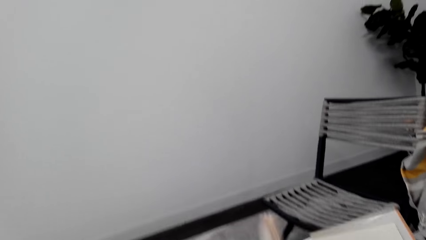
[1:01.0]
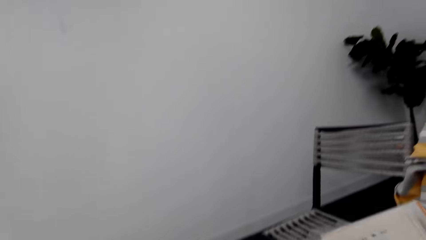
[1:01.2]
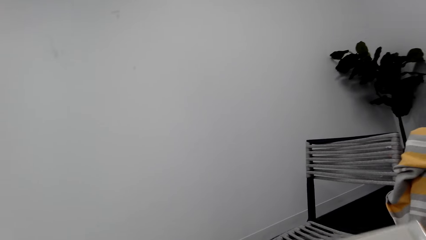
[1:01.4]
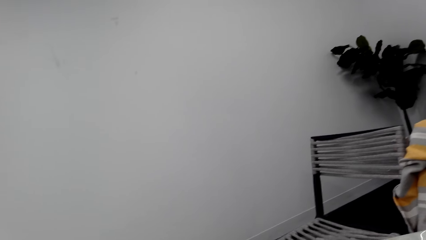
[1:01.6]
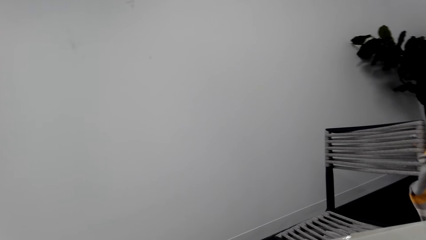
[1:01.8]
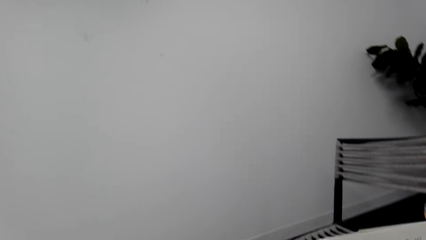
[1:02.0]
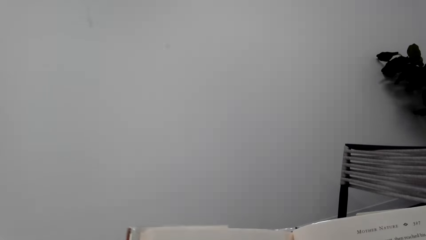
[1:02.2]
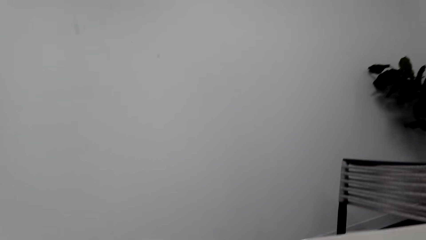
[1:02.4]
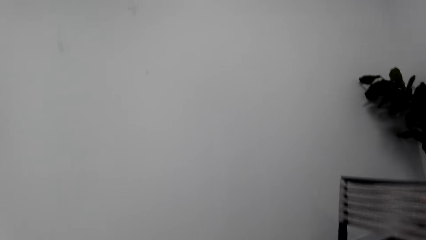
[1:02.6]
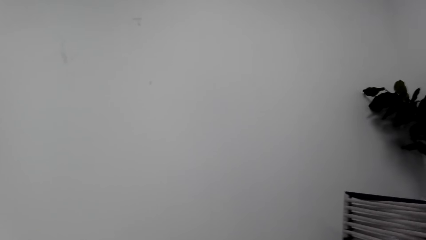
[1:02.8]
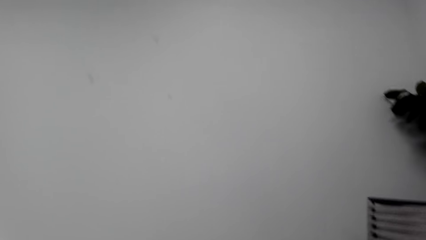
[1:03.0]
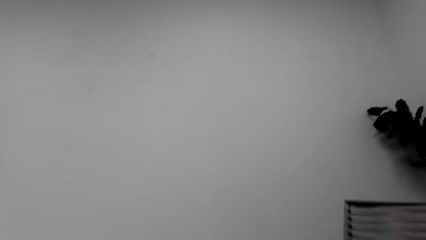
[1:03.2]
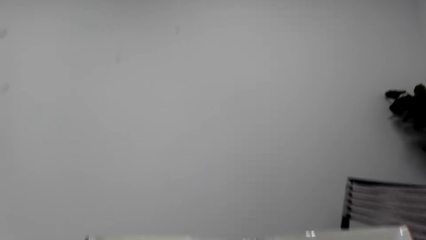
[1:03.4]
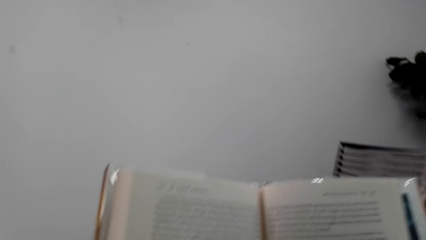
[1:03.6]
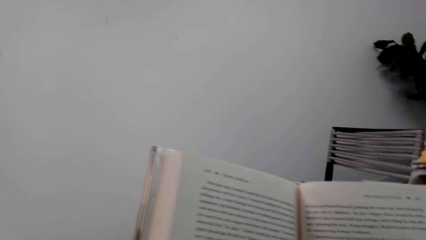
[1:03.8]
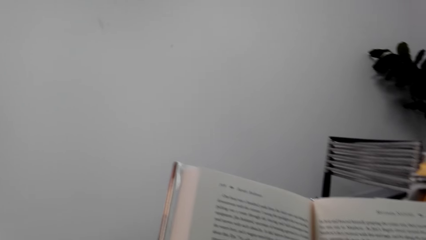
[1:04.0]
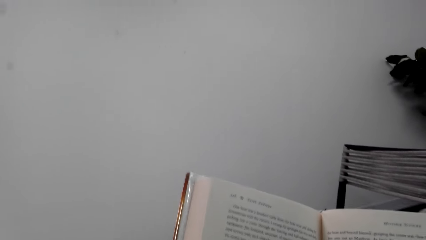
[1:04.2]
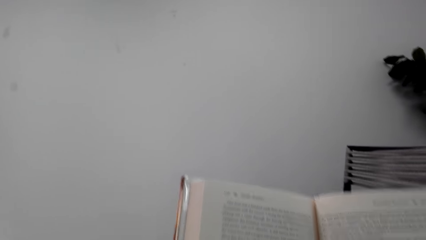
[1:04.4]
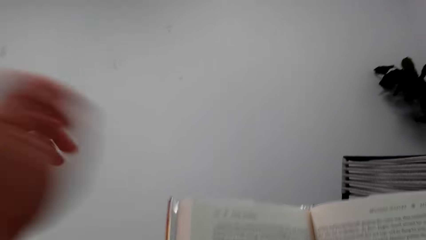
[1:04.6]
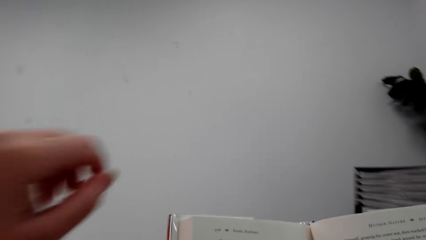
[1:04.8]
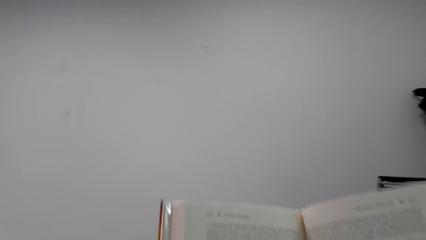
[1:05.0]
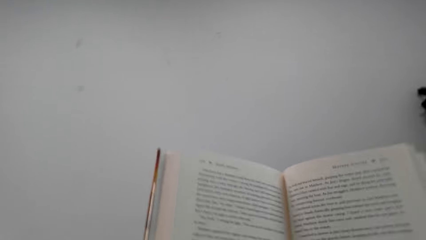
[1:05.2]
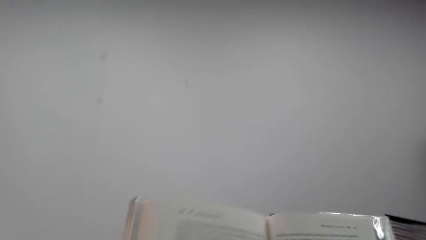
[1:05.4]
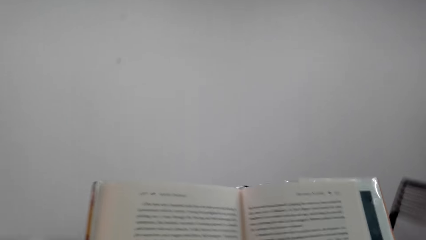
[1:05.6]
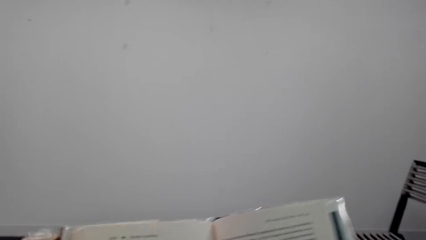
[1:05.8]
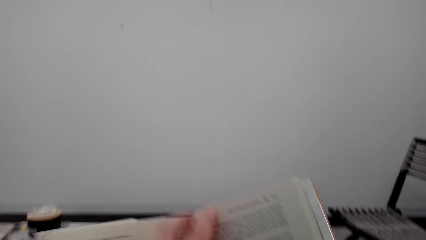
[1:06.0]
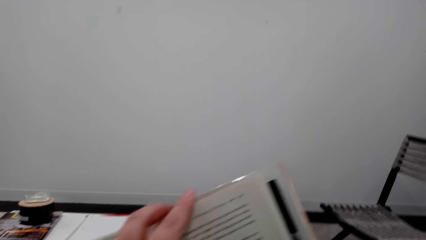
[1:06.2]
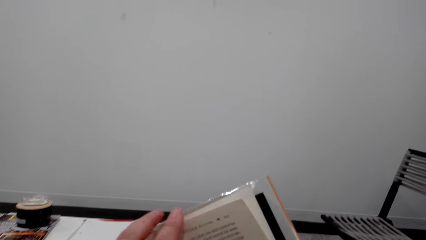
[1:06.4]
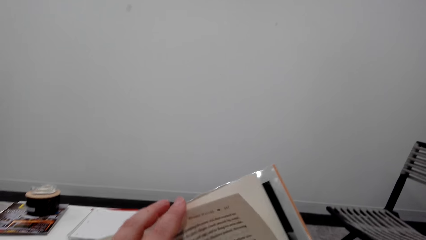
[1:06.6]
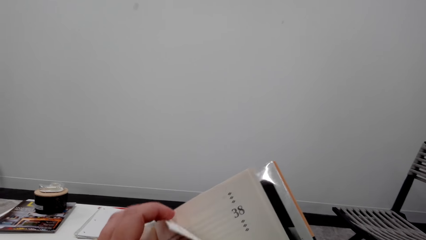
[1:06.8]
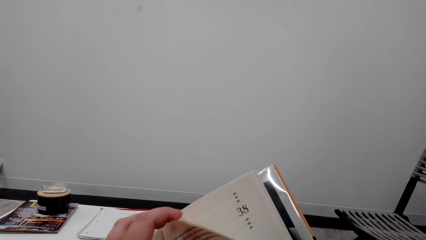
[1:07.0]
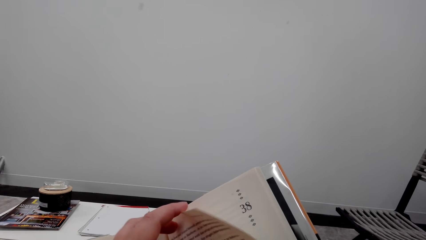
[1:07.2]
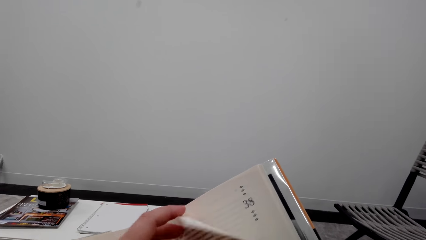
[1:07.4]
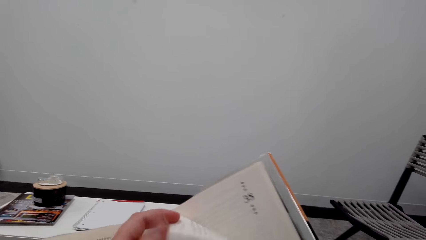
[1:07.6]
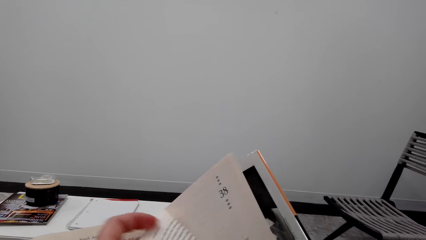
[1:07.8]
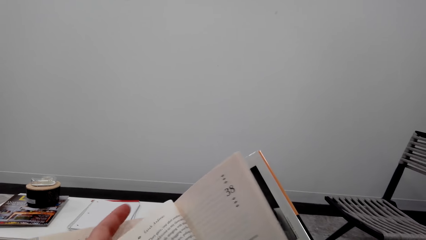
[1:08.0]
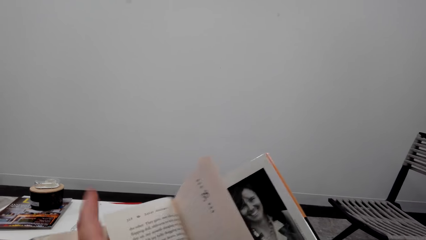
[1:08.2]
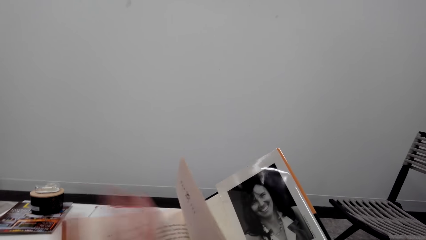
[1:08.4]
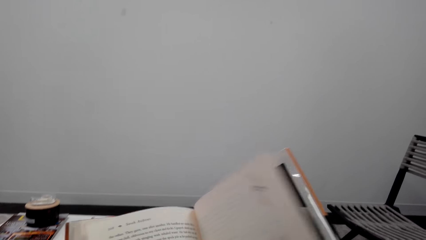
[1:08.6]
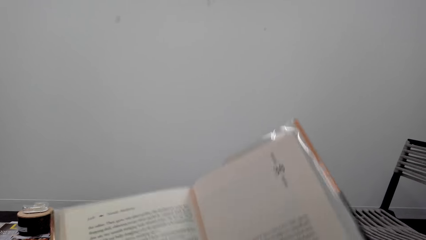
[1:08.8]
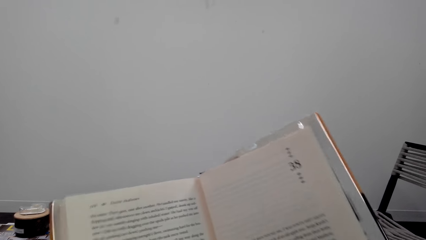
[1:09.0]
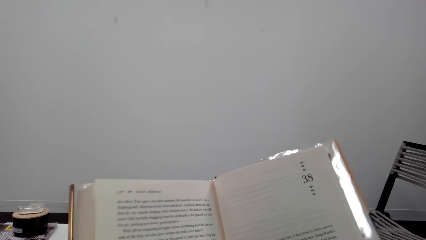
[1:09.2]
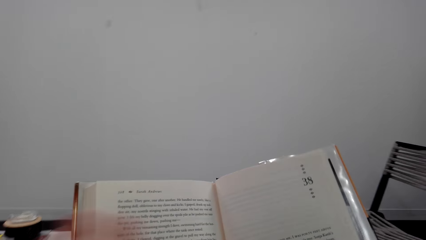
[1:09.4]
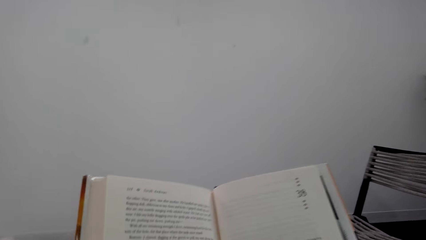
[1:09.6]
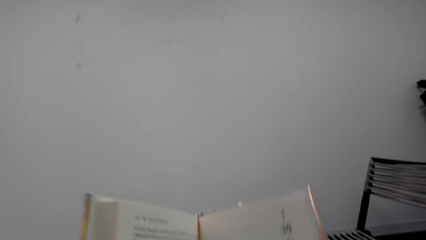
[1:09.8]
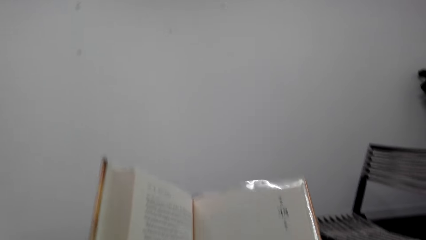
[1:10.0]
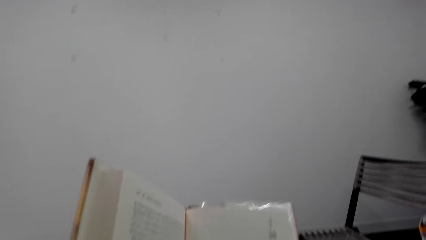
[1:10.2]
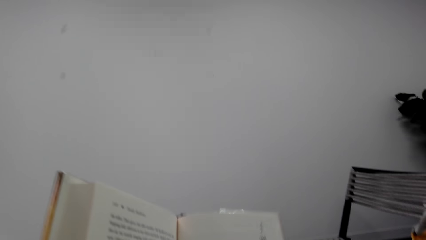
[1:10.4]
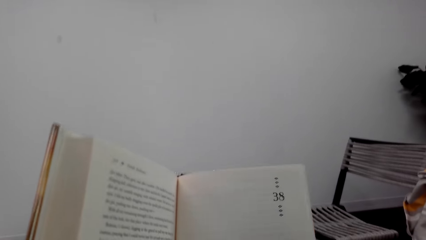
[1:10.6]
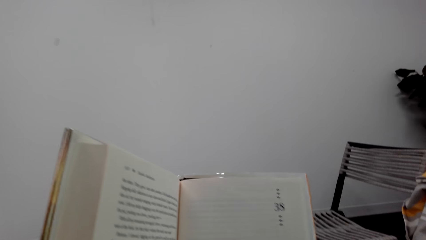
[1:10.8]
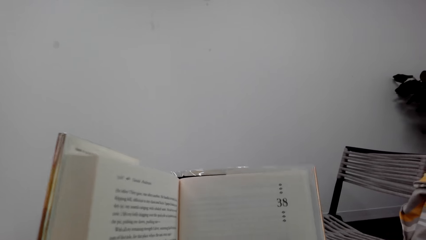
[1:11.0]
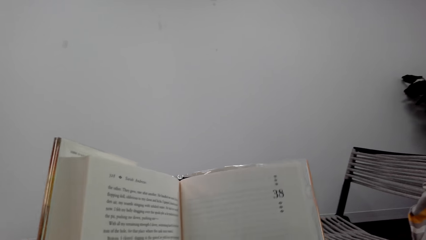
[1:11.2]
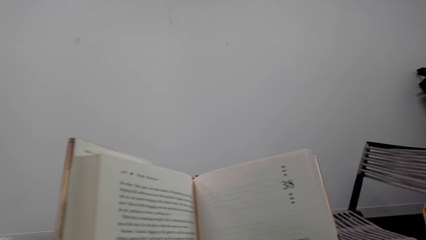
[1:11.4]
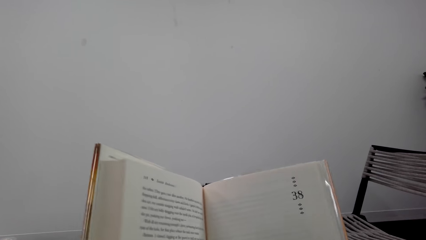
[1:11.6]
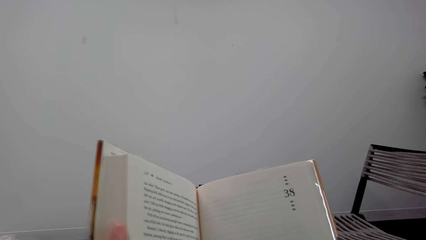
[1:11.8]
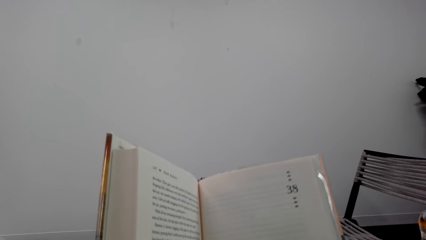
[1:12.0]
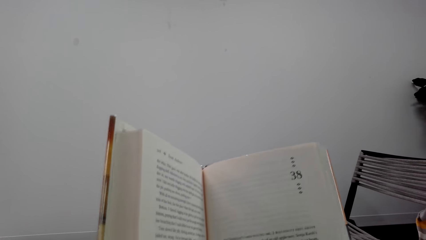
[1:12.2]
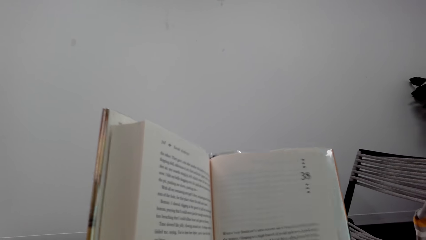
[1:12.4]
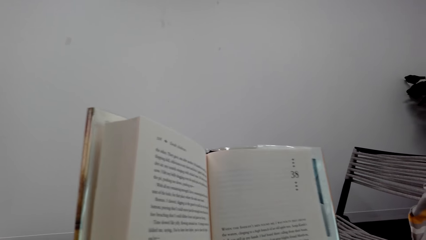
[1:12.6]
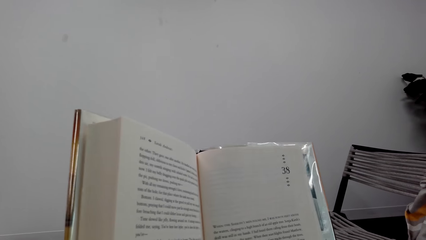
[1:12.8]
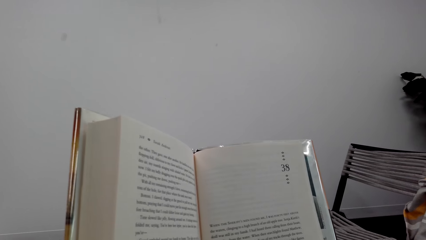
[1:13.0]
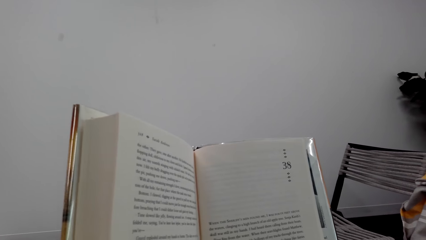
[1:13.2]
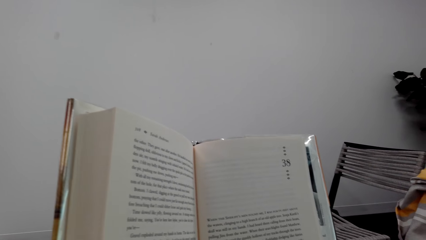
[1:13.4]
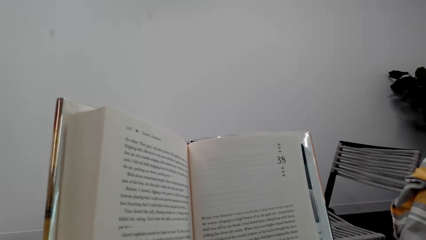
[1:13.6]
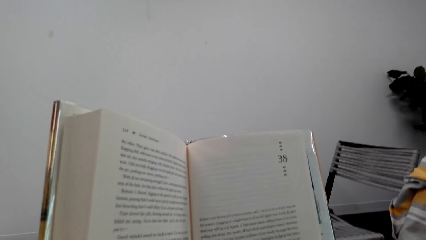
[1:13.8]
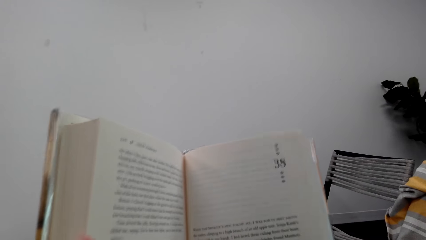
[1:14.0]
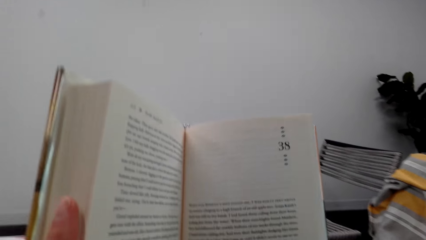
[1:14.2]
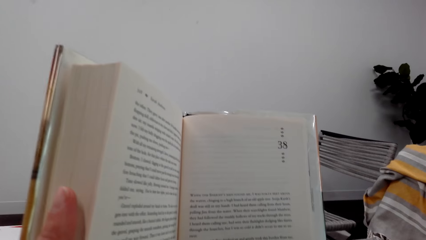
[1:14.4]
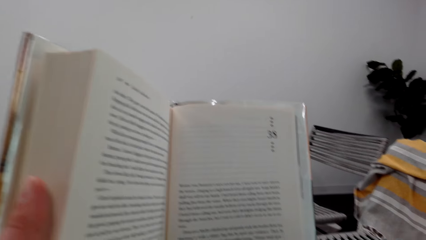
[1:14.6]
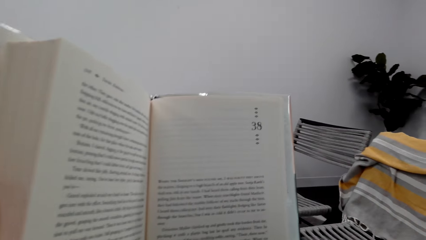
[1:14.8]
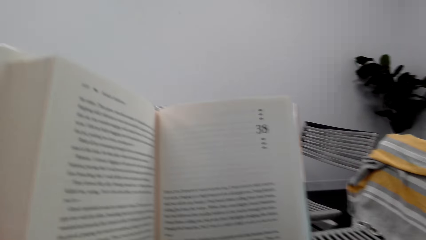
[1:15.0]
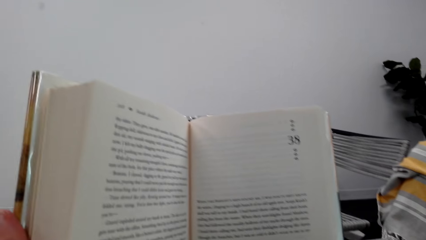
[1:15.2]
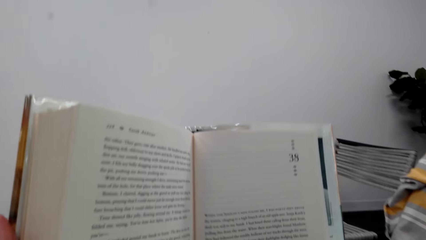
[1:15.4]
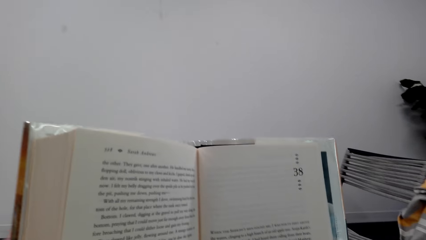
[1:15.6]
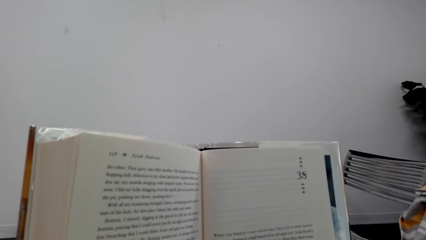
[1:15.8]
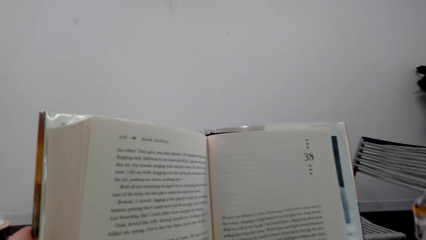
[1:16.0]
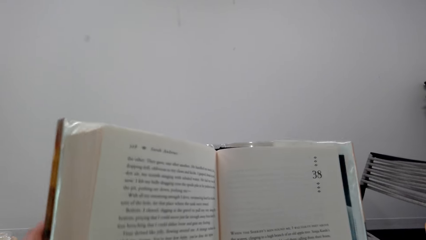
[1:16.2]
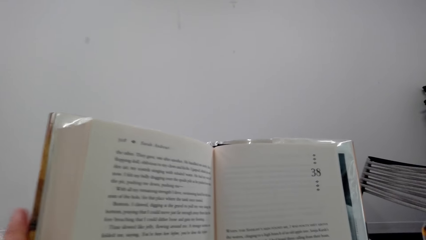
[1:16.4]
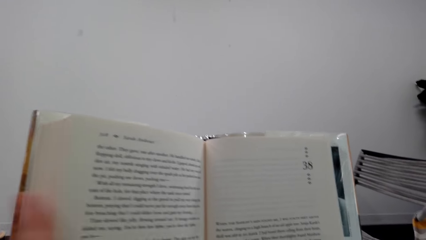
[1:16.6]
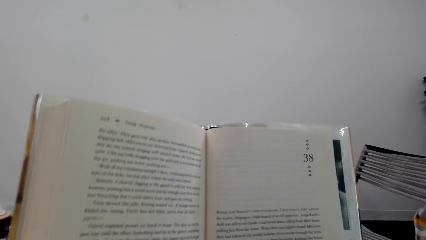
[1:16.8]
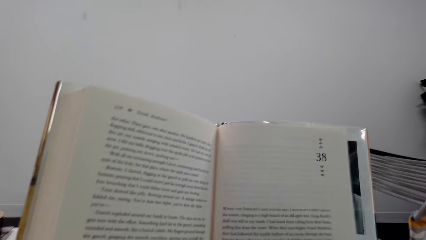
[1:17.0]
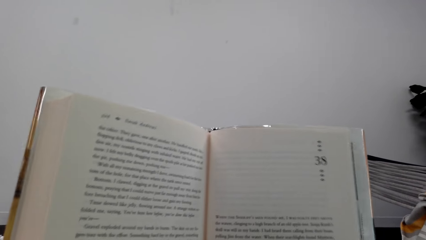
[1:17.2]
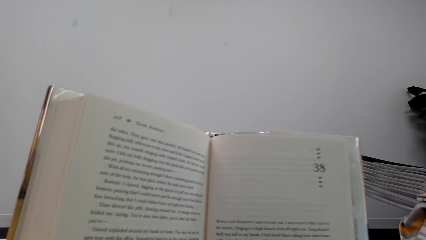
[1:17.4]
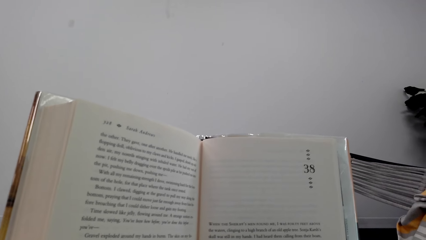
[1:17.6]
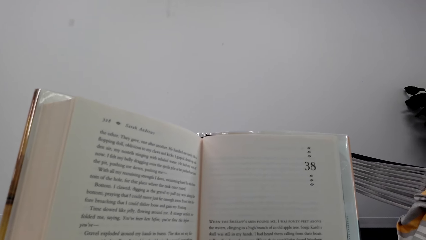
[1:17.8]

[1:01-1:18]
The camera wearer looks around a room. They read a book. They turn a page of the book. They read the book. They interact with a man. They read the book.
